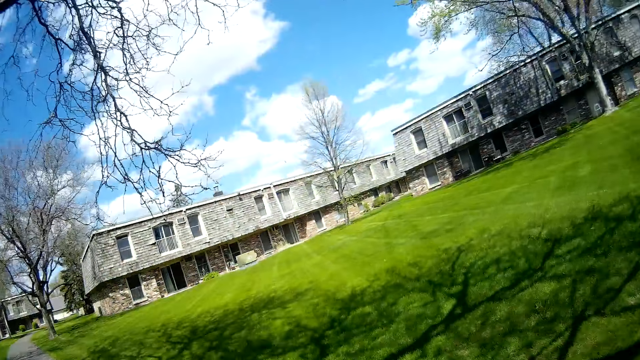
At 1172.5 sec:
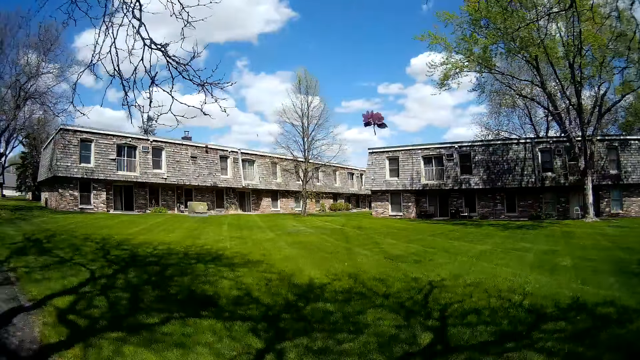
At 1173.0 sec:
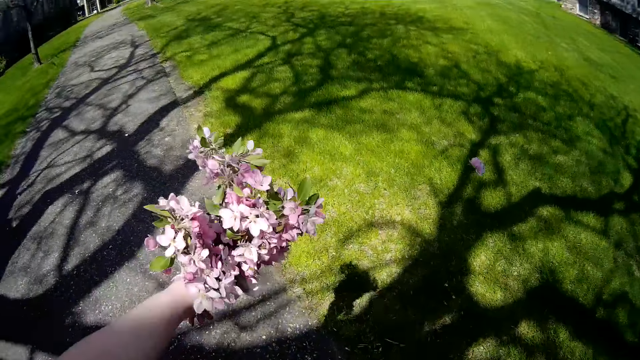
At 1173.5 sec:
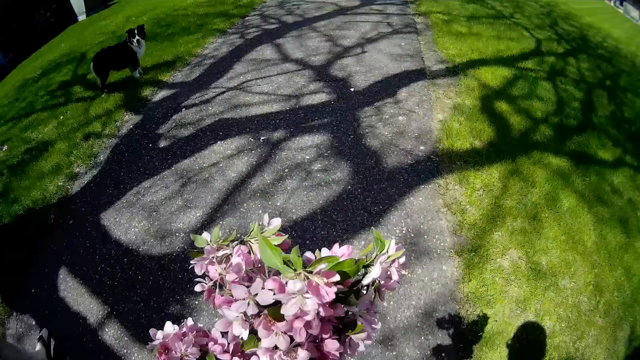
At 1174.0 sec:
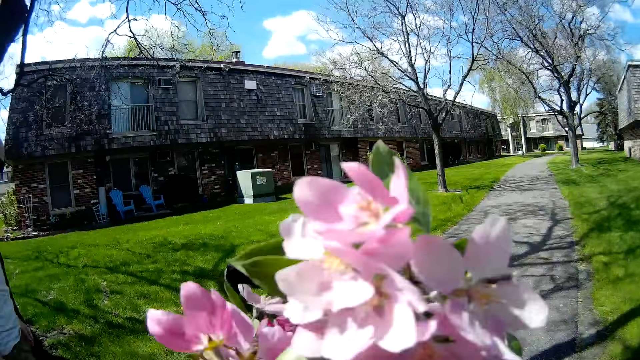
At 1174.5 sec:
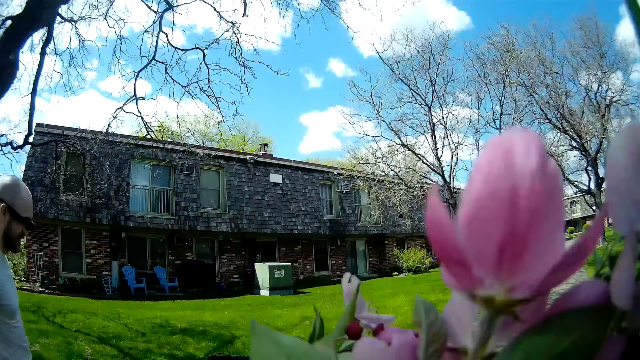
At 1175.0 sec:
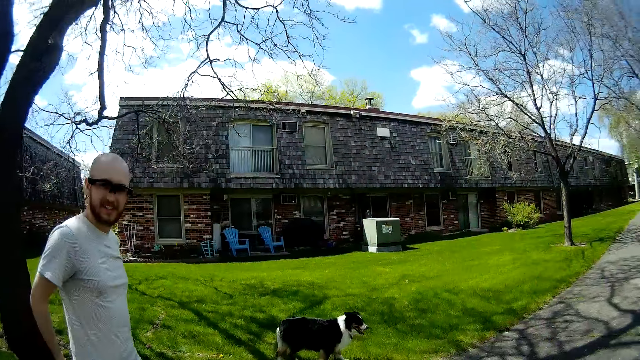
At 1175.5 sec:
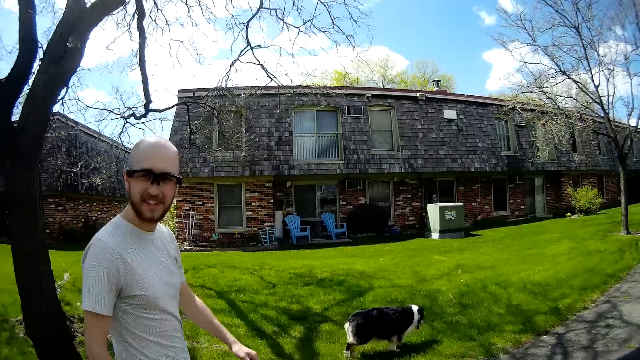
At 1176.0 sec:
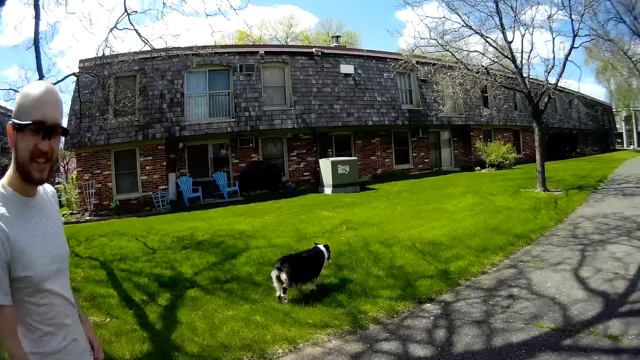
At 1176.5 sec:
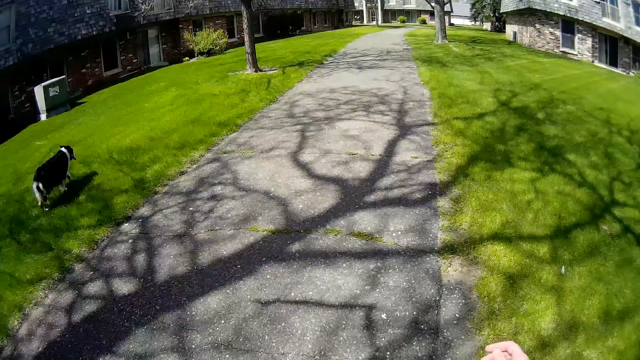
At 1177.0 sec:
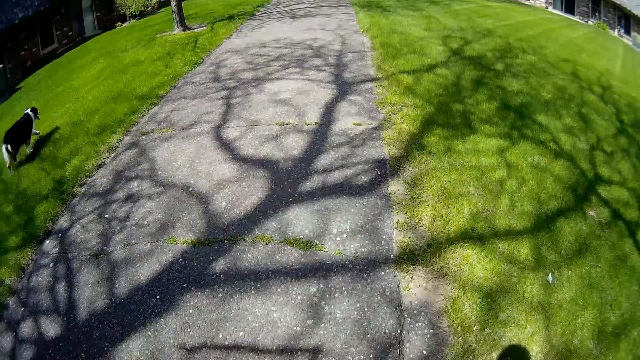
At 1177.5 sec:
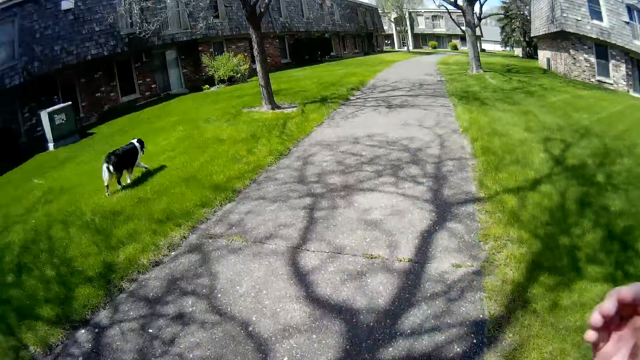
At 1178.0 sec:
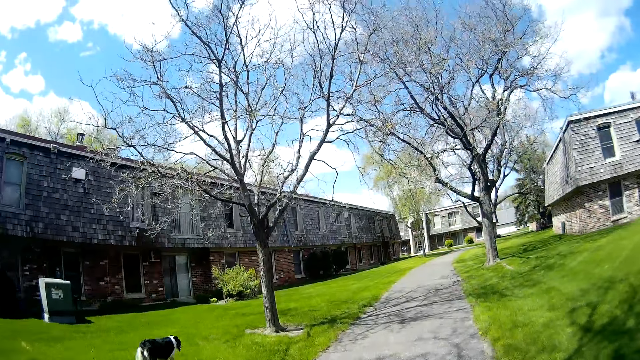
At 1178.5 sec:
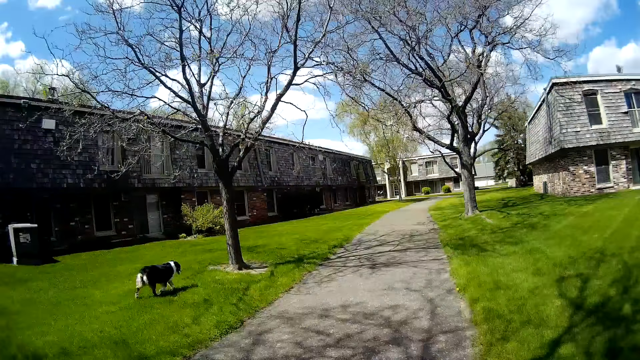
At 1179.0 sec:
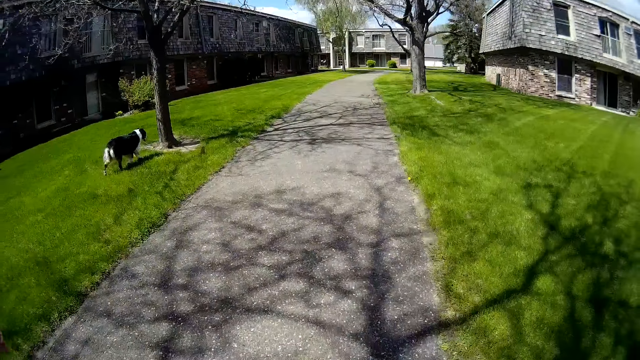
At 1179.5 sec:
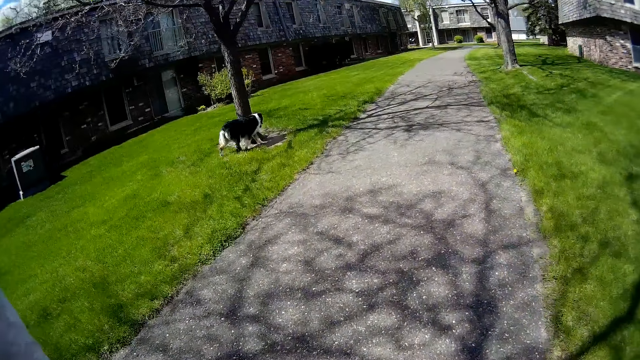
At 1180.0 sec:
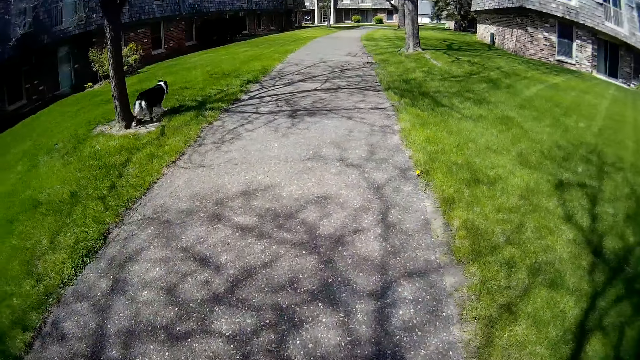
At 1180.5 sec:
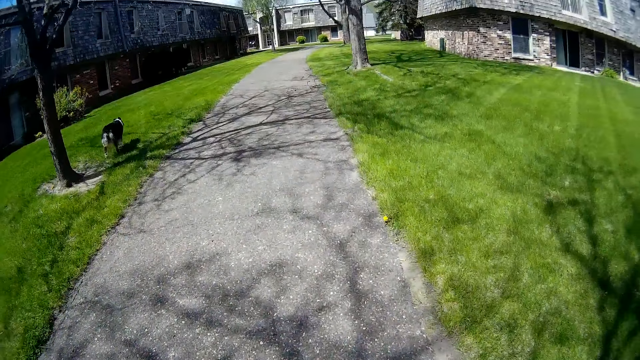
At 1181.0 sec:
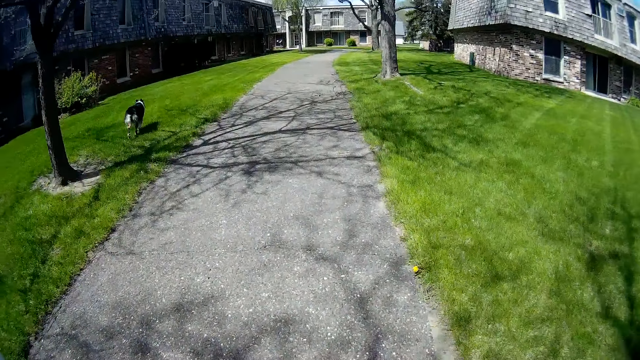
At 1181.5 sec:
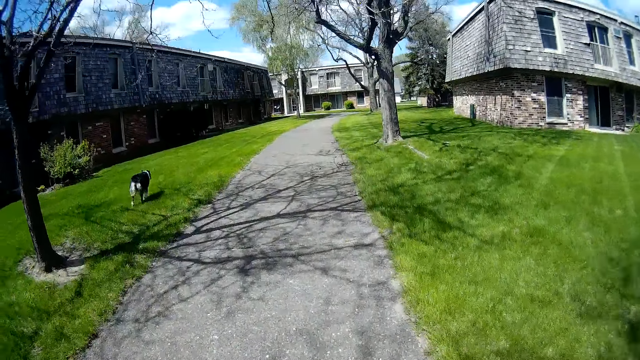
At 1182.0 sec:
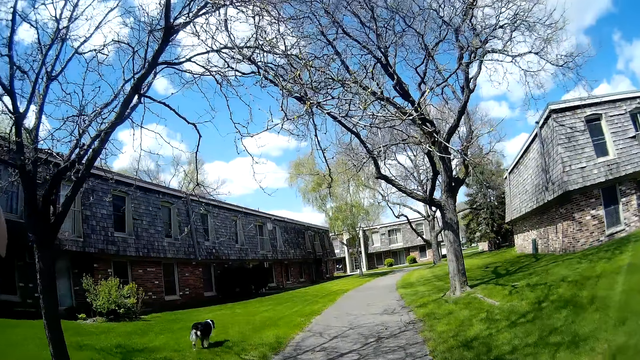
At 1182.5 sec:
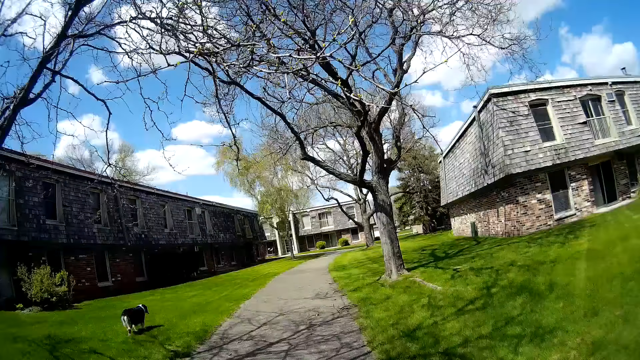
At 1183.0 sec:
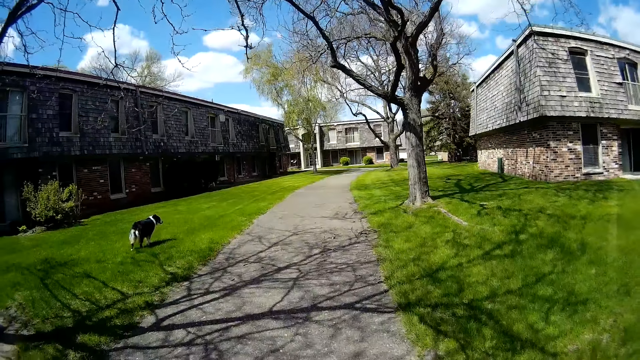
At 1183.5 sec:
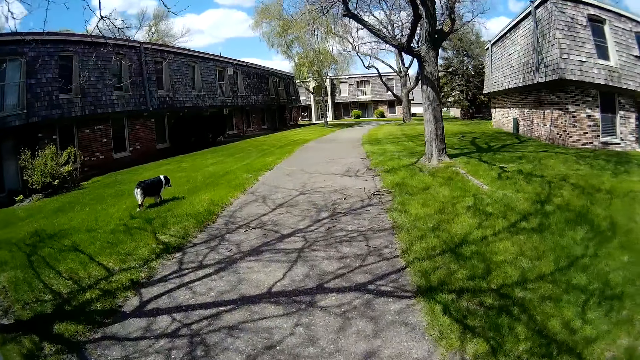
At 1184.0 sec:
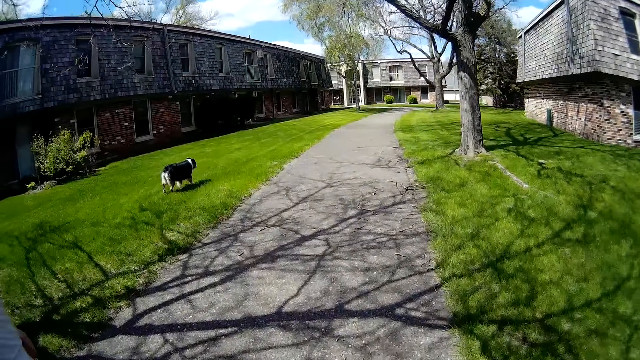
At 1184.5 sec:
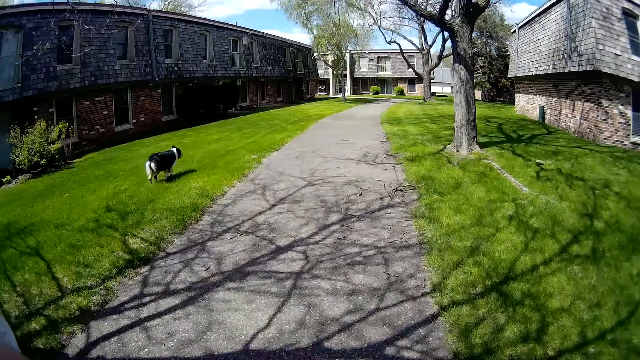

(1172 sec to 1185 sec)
The camera wearer throws the flower on the grass with her right hand. She walks on the pavement. She interacts with the man.

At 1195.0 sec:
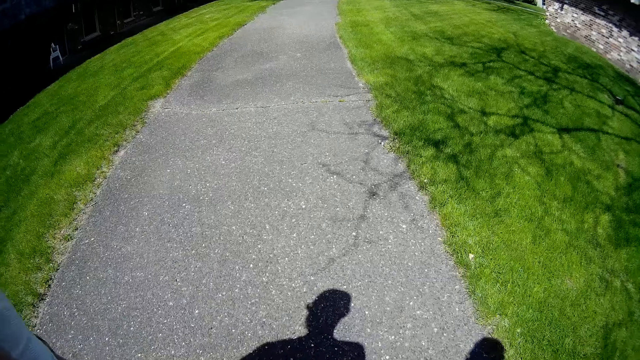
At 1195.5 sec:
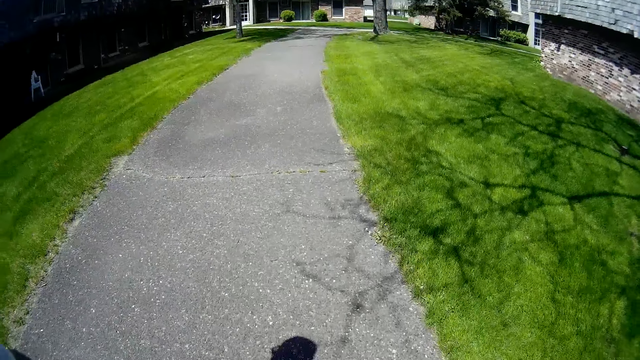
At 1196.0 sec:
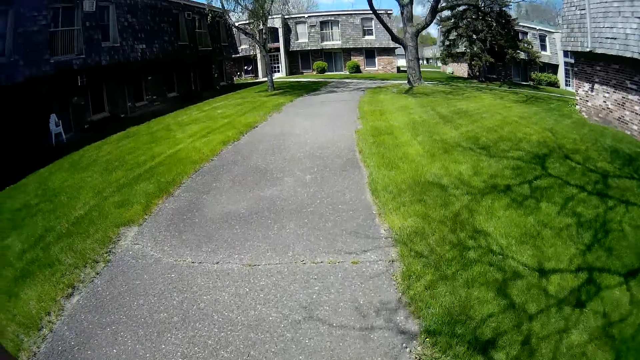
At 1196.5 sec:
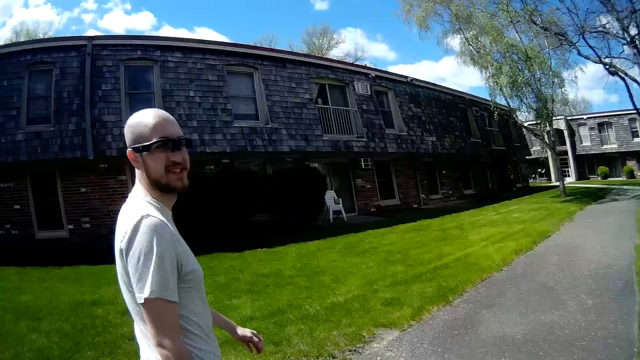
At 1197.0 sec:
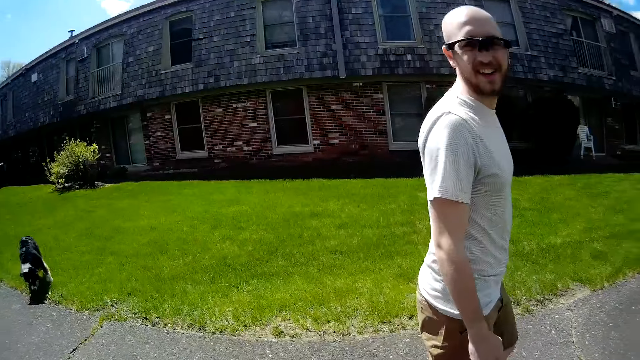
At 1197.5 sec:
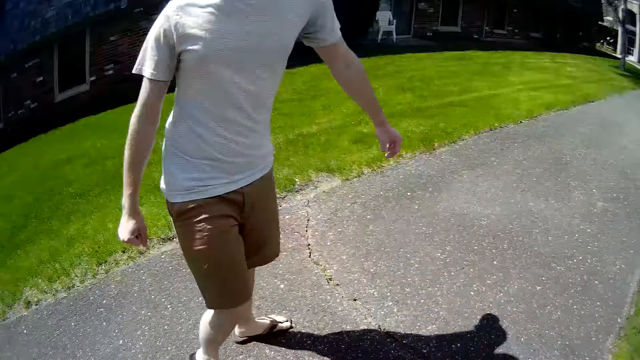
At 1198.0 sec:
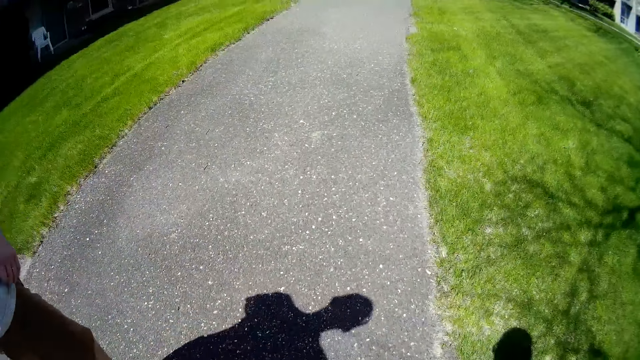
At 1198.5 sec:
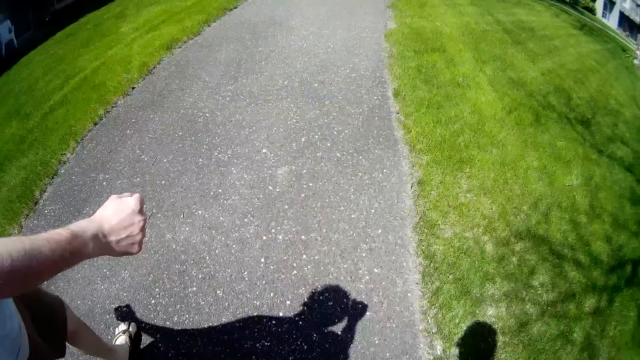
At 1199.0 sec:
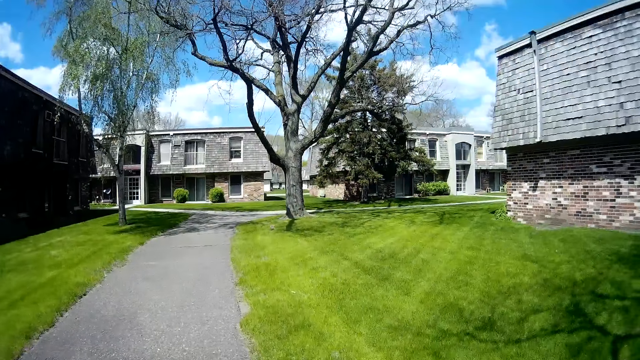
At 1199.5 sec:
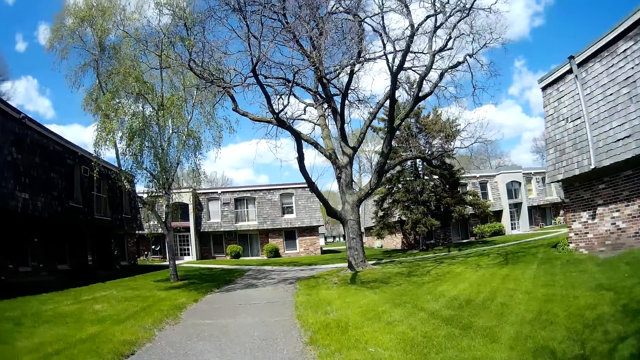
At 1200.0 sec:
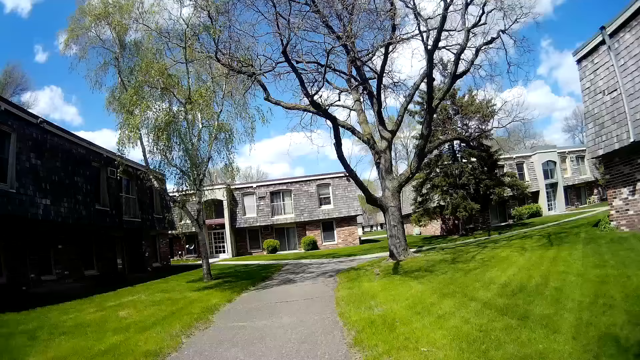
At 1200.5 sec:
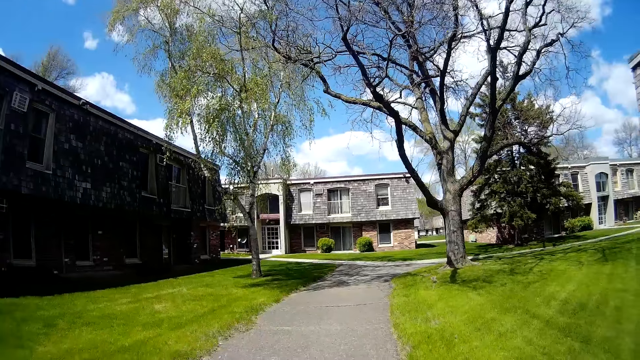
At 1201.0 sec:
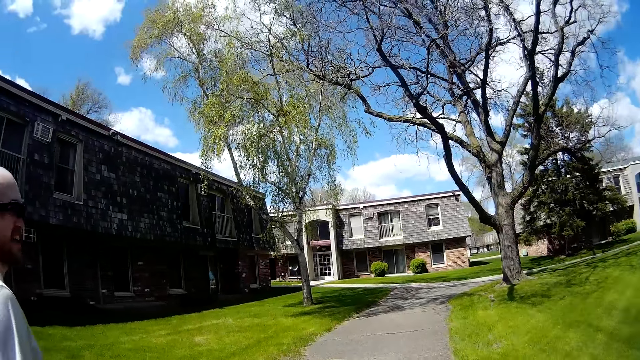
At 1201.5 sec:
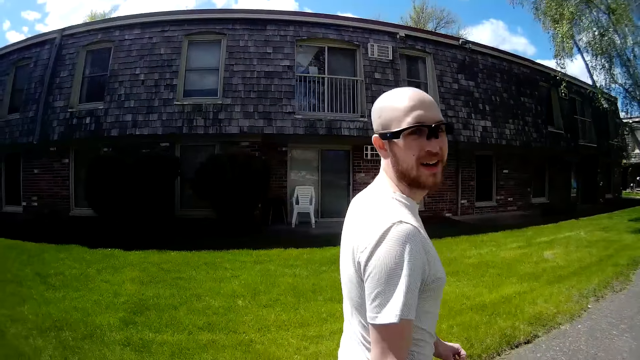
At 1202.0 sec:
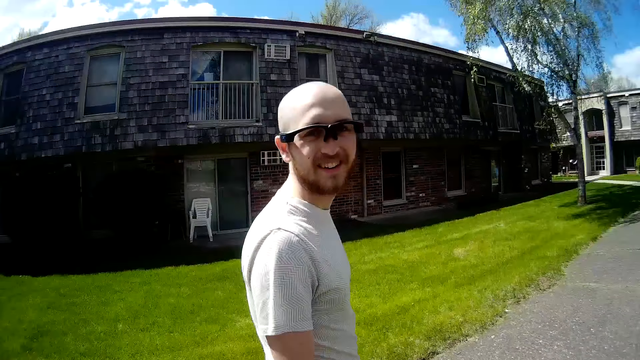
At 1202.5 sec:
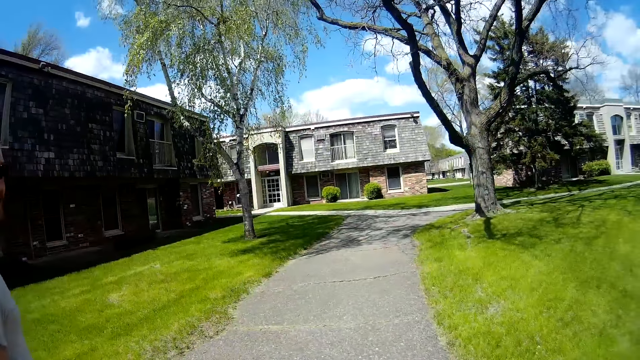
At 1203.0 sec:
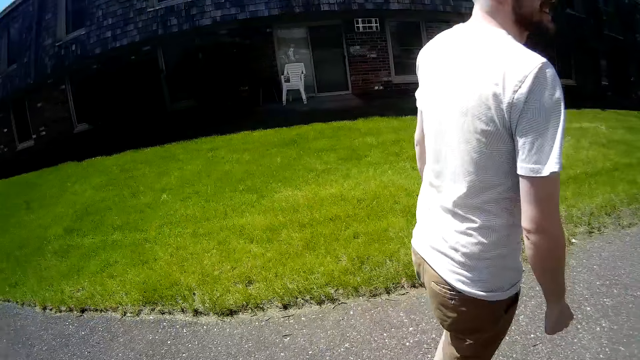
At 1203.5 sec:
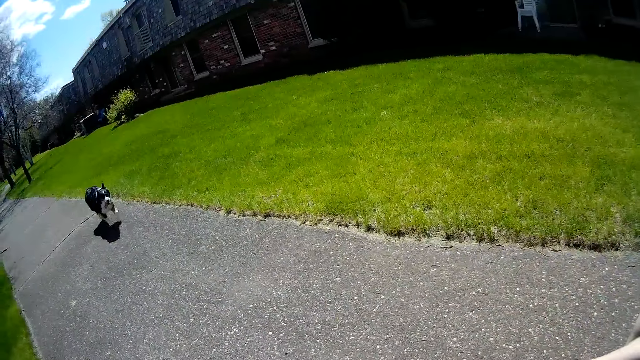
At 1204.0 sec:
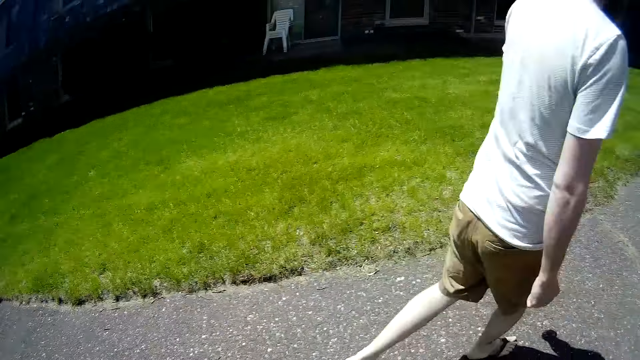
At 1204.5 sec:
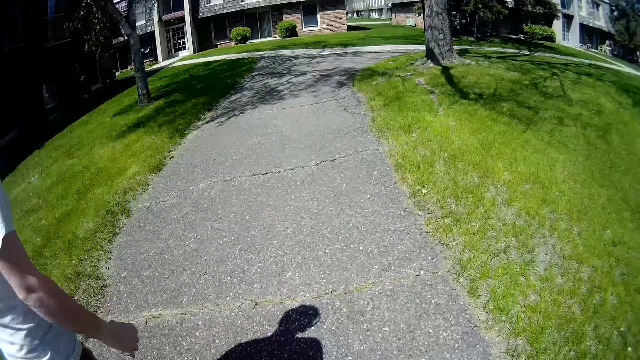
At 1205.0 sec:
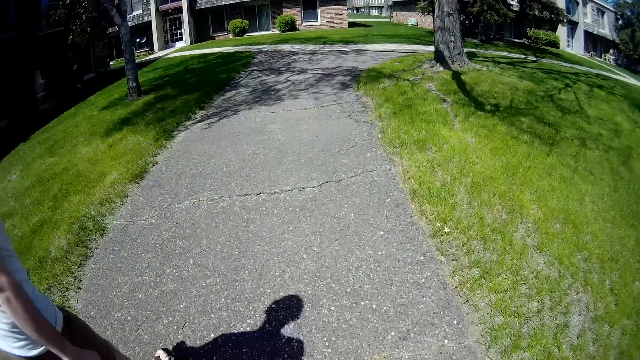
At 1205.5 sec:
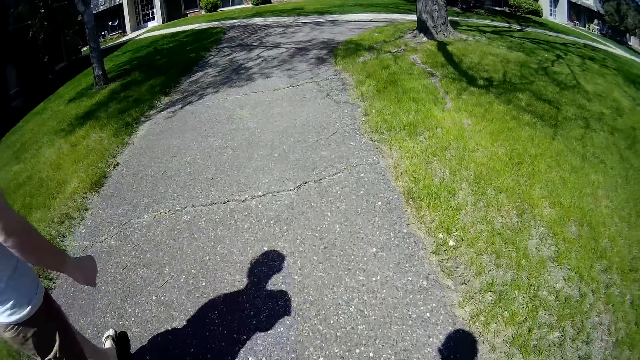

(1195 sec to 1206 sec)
The camera wearer looks around. The dog runs towards the man.
